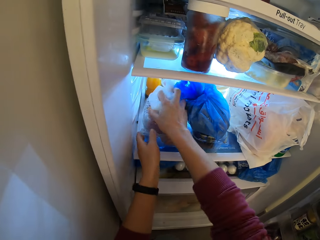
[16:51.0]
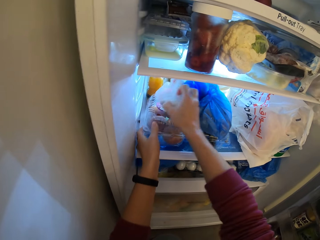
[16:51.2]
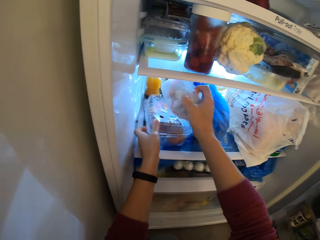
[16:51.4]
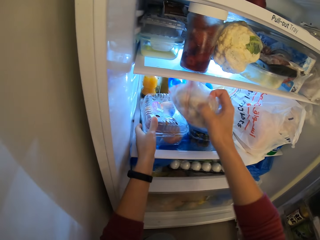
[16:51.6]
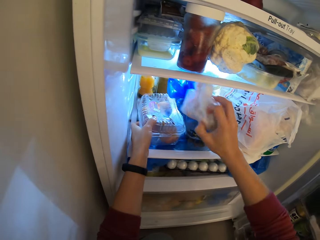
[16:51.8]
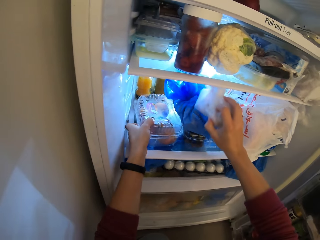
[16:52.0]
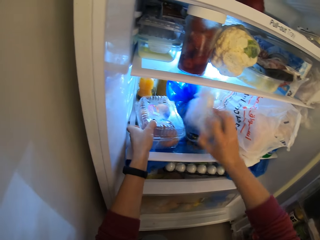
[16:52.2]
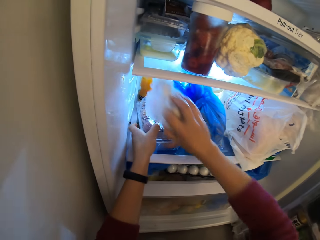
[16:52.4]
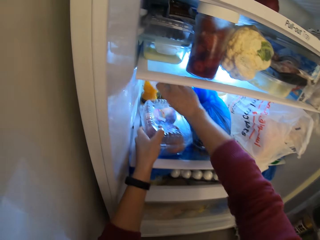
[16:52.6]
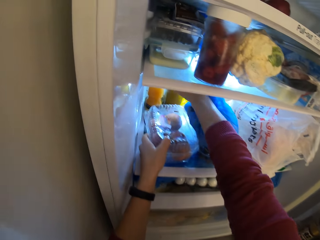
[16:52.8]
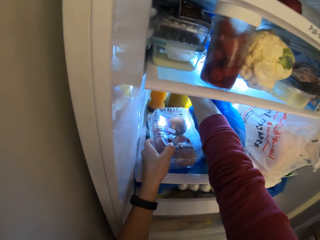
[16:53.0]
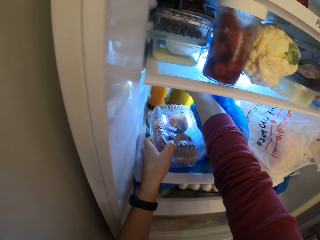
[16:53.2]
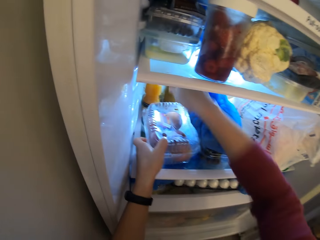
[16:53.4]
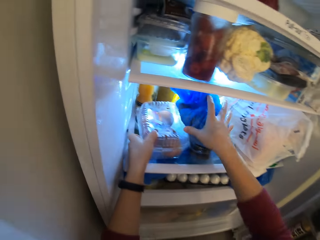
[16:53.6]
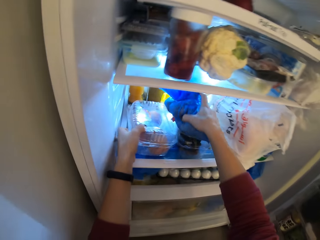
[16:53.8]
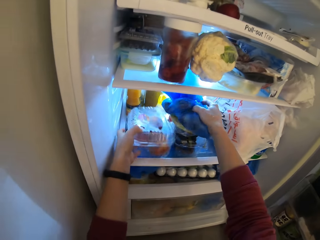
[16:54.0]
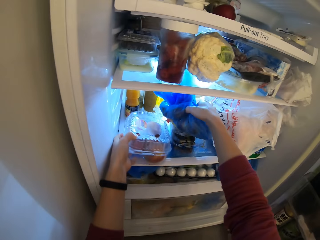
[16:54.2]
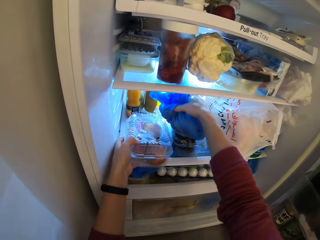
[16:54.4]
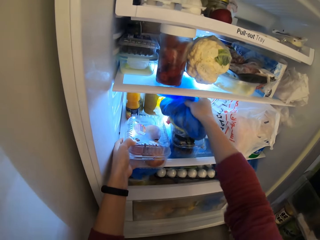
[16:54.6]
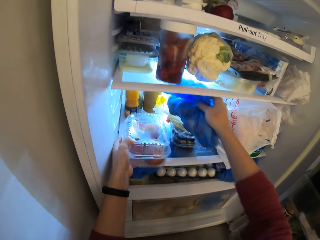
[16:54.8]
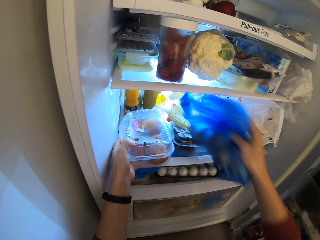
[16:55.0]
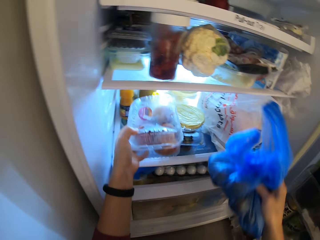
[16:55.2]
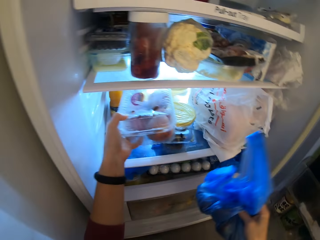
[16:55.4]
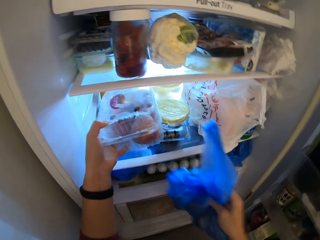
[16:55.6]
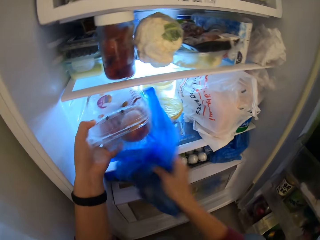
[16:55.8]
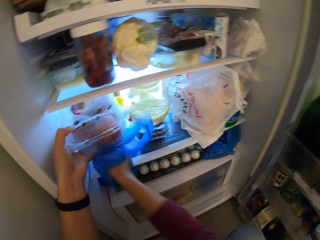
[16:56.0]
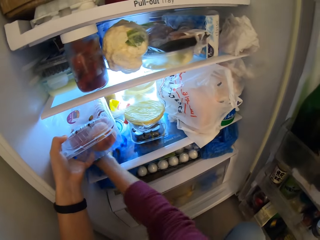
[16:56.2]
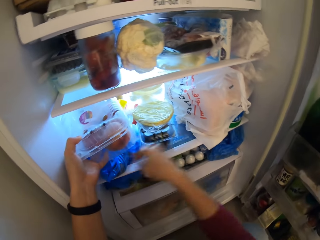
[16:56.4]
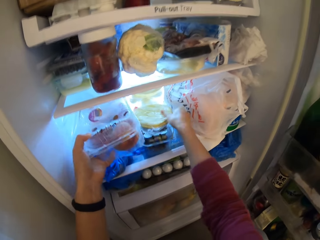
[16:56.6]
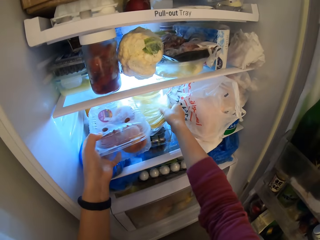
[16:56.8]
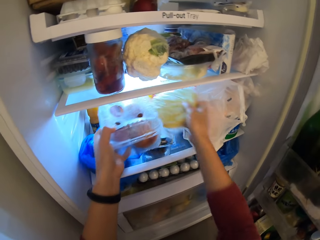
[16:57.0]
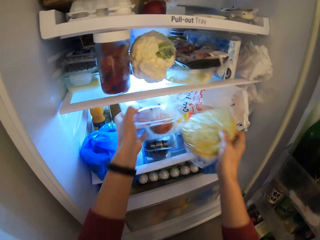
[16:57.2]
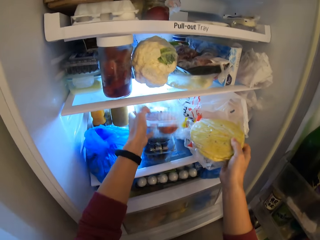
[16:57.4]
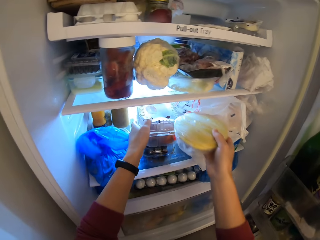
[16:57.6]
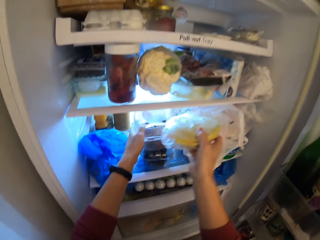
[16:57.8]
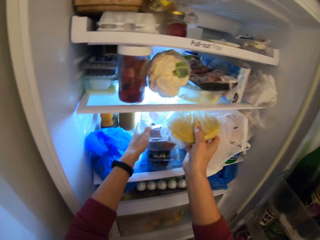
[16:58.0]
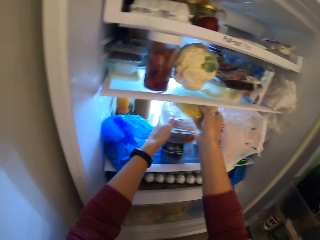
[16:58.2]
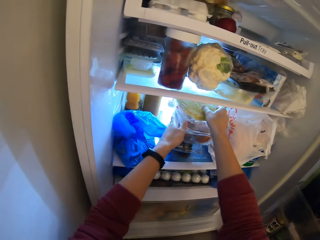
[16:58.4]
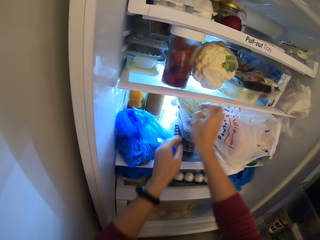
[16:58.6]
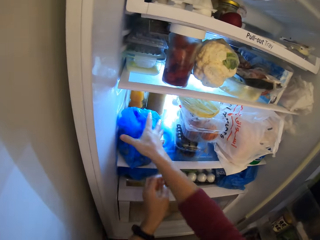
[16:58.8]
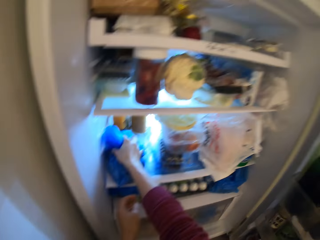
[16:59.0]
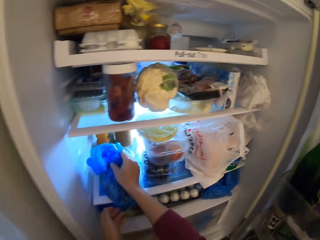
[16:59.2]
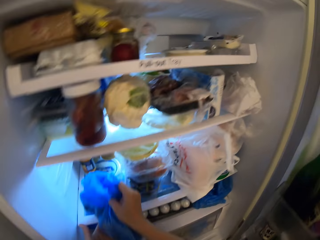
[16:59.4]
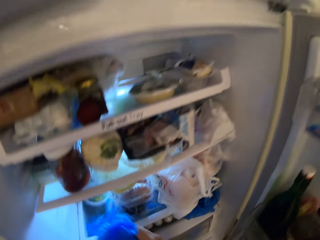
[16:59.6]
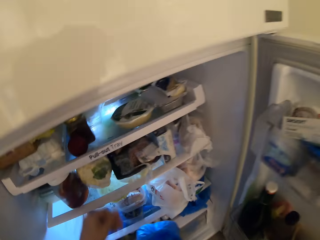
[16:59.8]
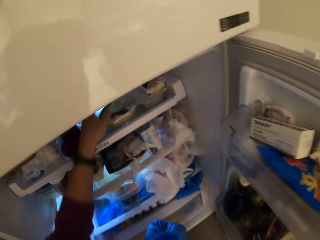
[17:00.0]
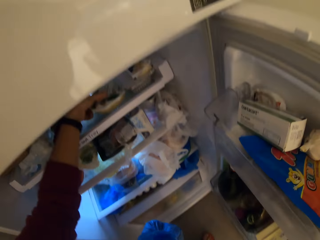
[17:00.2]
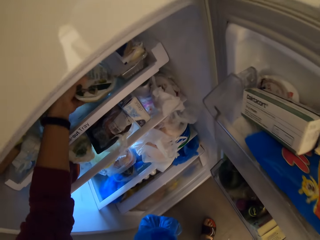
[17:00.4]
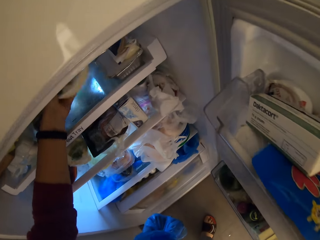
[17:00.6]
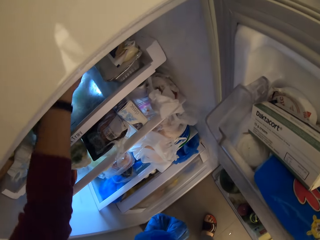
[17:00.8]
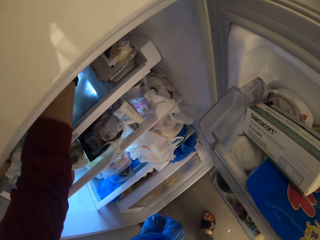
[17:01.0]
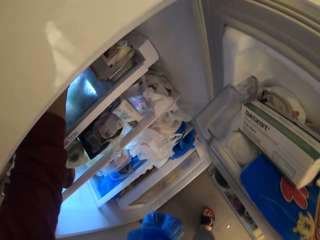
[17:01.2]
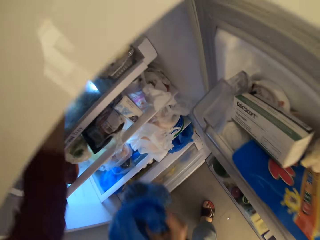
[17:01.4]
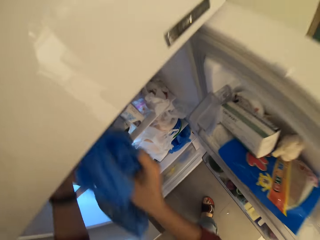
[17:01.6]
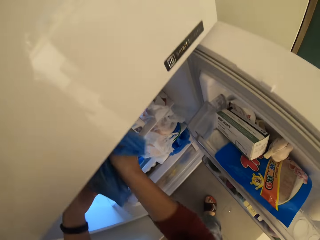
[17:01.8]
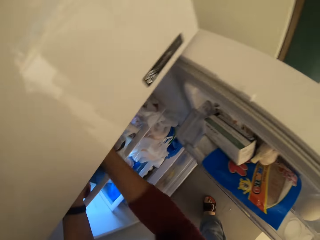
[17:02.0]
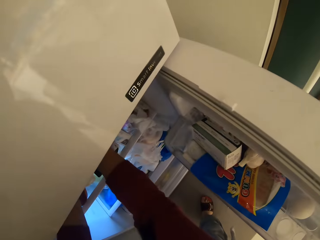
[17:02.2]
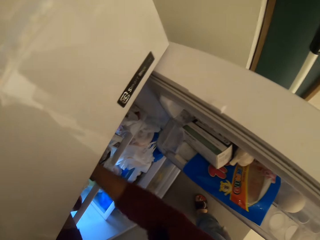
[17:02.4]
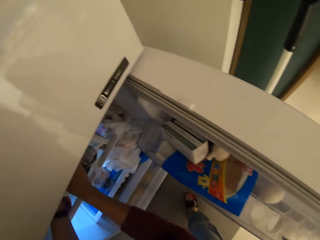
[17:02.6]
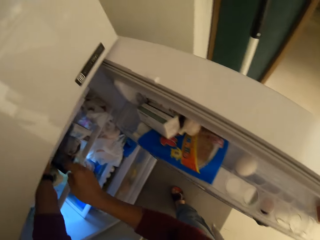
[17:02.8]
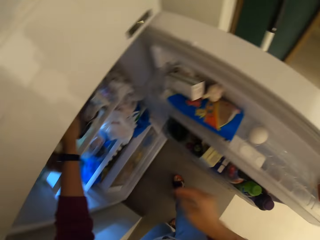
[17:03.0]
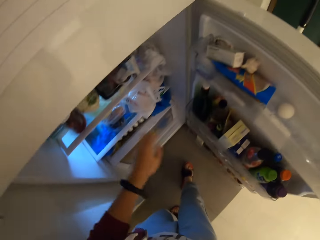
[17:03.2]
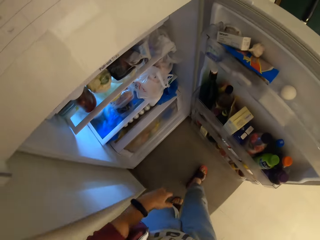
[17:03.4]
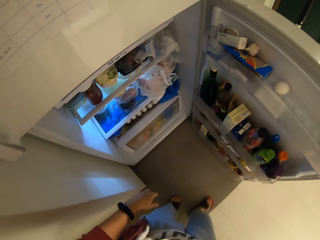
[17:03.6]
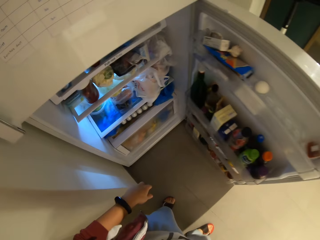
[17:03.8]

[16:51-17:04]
The camera wearer moves a nylon off an apple plate. They pick up the nylon and a container. They put a nylon paper inside. They pick up a blue bag. They hold the nylon paper and the container. They lift the apple plate. They drop the blue bag under the apple plate. They pick up a bread. They put the nylon paper inside. They drop the apple plate on another apple plate. They drop the bread on the apple plate. They pick up the blue bag. They put the container inside. They move a plate. They place the blue bag inside close to the plate.

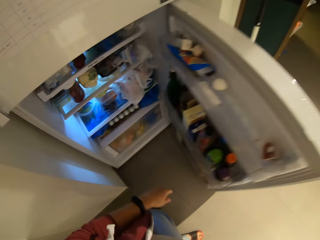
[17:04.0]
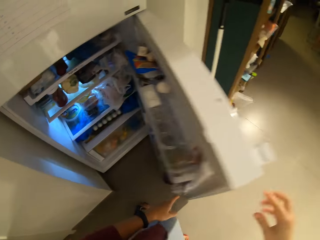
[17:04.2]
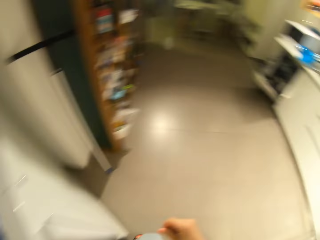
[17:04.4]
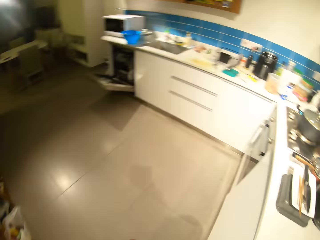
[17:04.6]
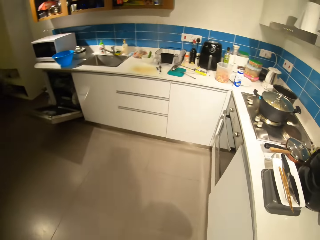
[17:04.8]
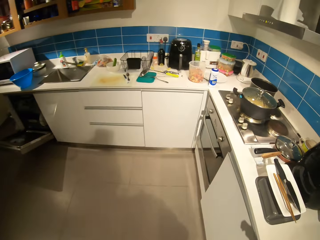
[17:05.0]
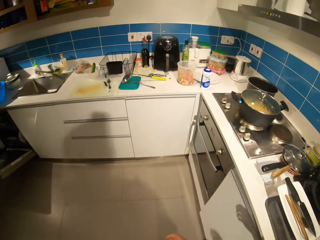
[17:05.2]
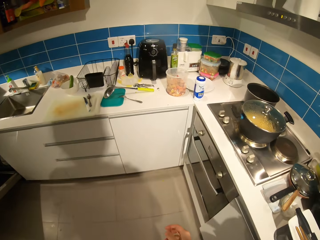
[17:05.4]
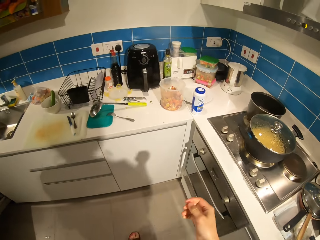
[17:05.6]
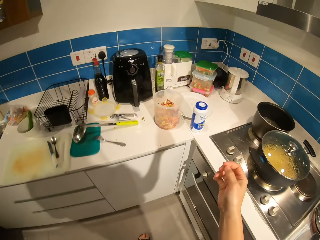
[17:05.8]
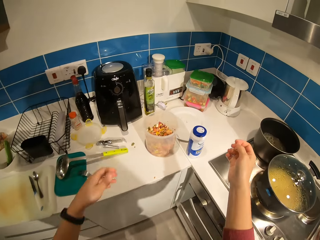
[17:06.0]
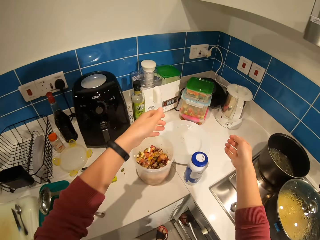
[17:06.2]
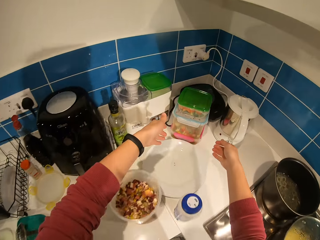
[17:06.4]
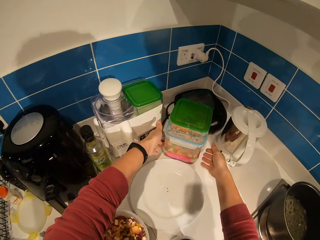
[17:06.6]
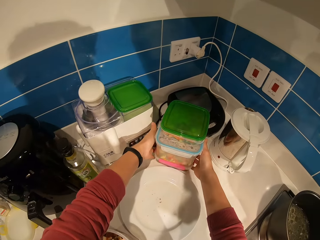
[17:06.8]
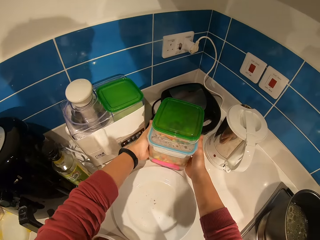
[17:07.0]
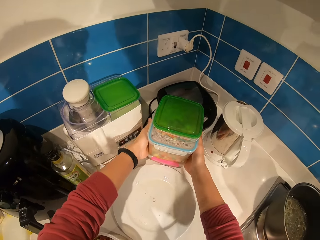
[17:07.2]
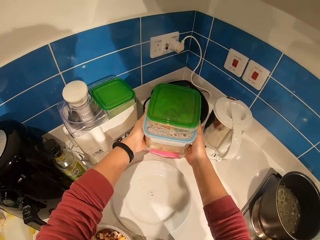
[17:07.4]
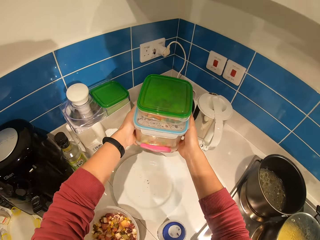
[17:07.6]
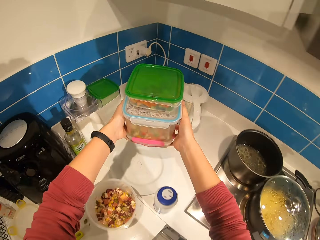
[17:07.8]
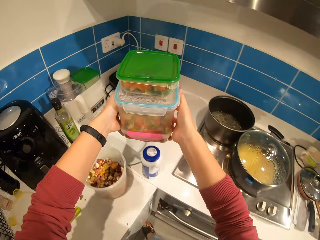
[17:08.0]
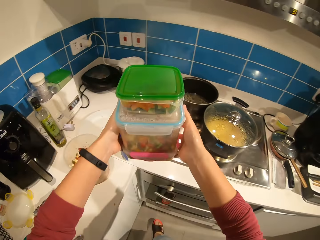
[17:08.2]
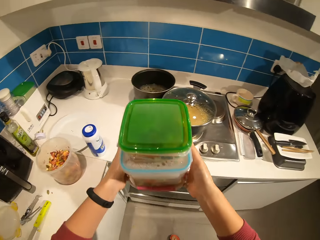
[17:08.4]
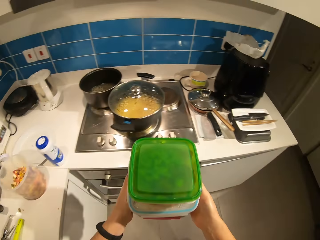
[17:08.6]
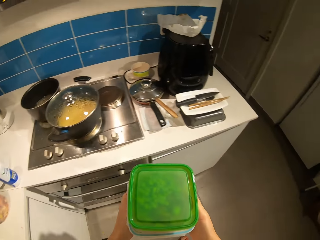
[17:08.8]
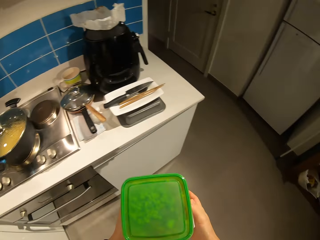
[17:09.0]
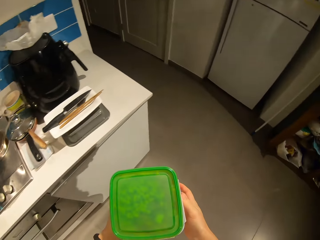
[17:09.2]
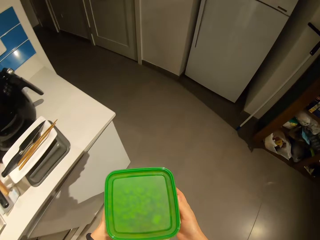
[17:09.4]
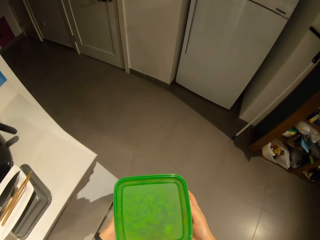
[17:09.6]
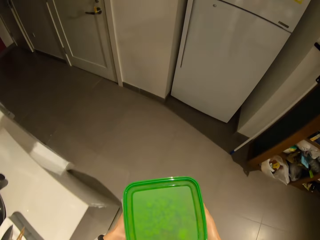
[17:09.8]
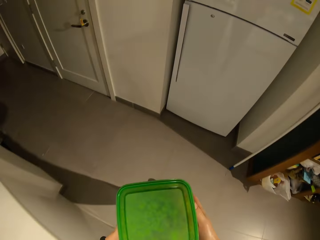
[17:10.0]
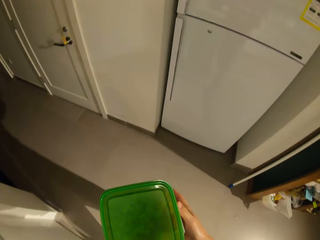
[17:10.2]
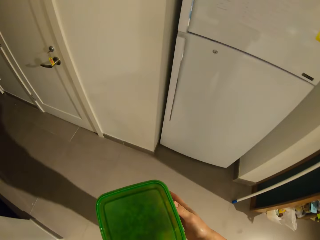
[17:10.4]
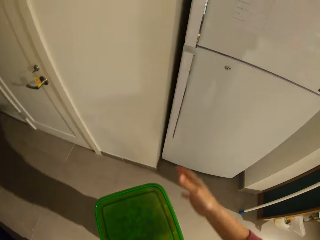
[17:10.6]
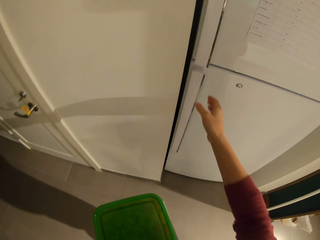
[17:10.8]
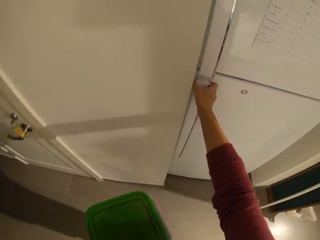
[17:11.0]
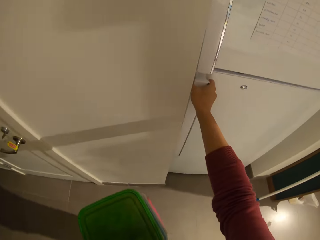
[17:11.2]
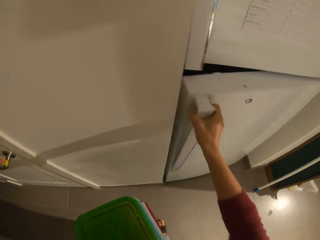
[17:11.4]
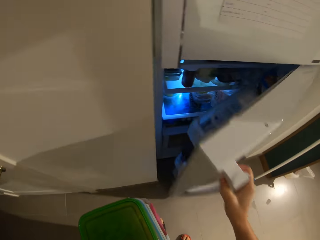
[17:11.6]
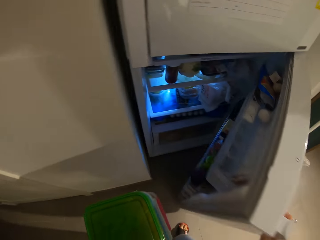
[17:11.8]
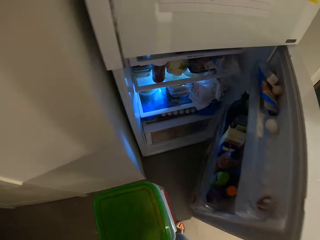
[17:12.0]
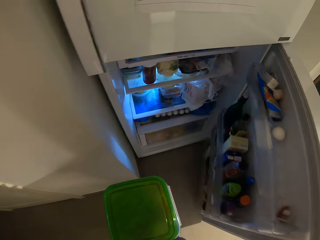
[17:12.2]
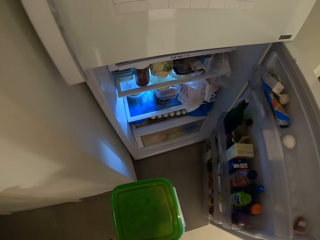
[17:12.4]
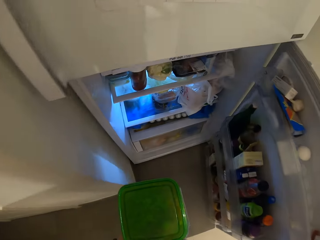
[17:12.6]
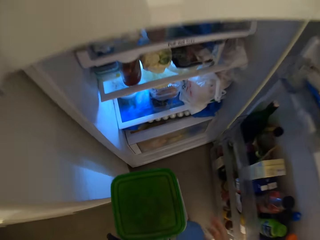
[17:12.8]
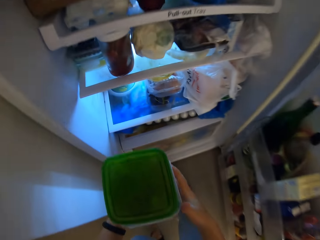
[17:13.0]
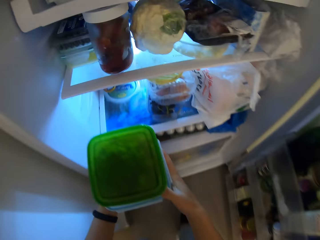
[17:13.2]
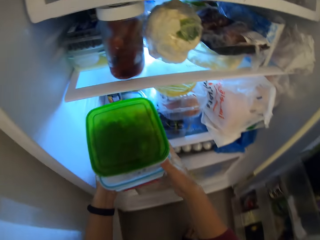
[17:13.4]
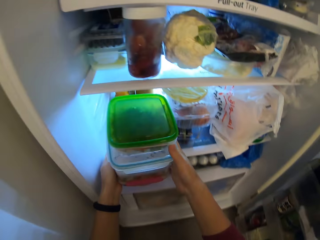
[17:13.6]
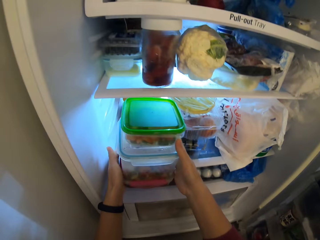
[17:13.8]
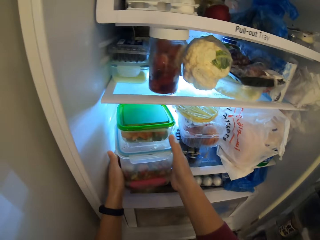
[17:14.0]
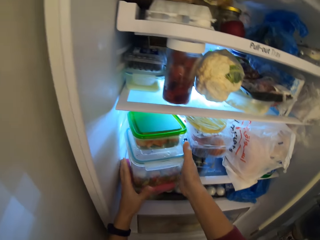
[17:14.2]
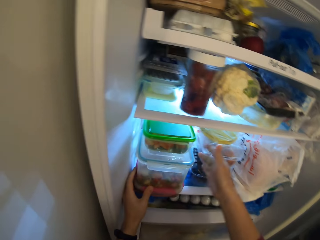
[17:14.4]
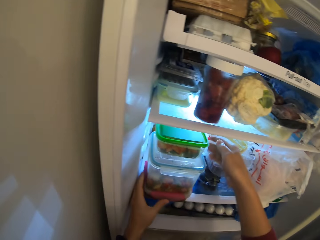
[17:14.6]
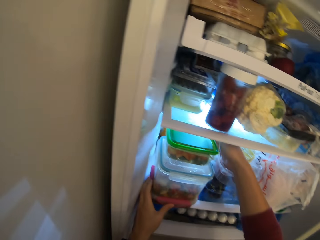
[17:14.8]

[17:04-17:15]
The camera wearer closes the fridge. They walk towards the counter. They carry two plates. They pick up a container. They walk towards the fridge with the container. They open the fridge. They drop the plates in the fridge.
